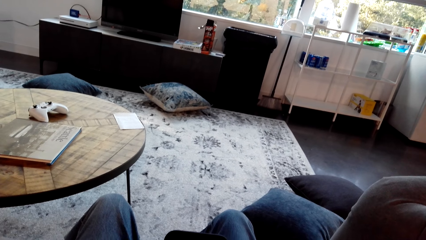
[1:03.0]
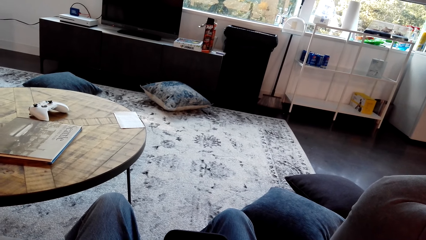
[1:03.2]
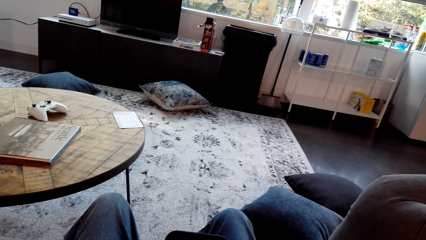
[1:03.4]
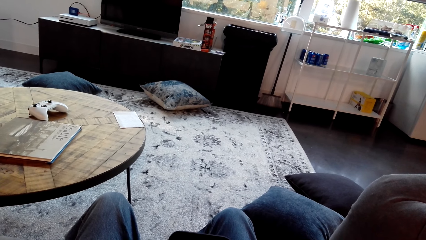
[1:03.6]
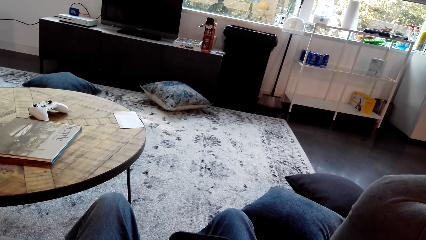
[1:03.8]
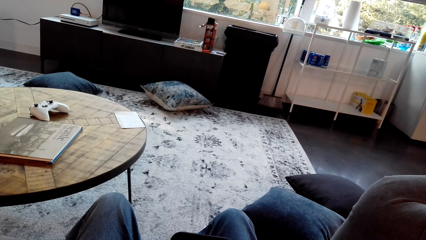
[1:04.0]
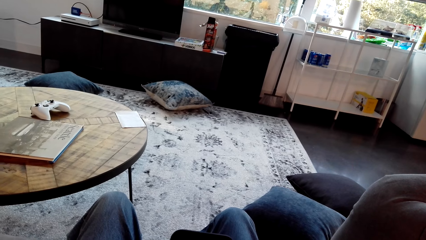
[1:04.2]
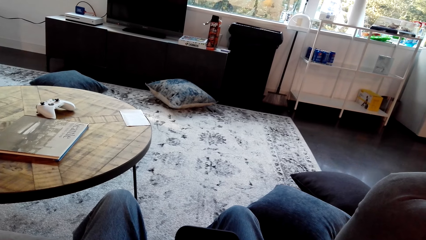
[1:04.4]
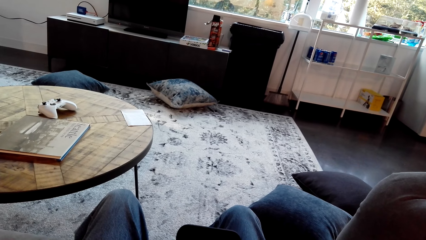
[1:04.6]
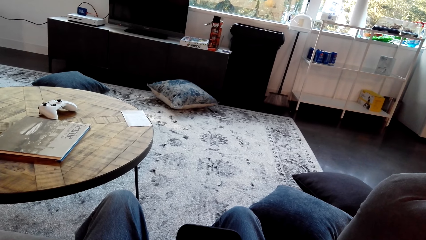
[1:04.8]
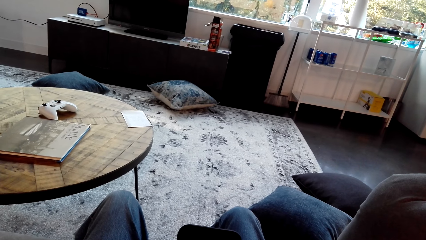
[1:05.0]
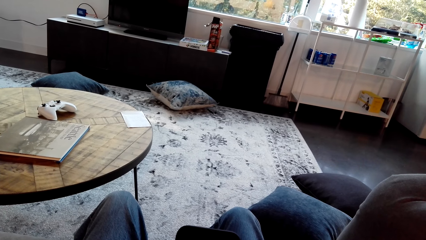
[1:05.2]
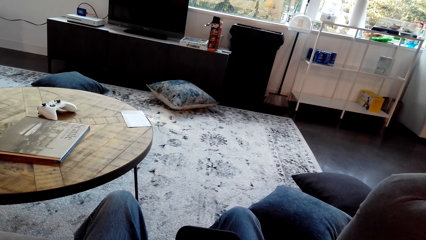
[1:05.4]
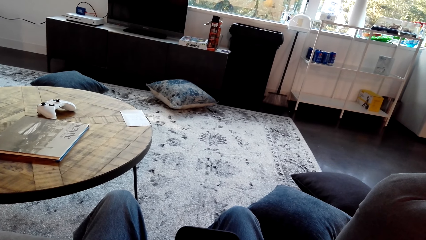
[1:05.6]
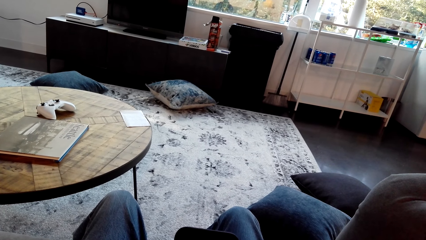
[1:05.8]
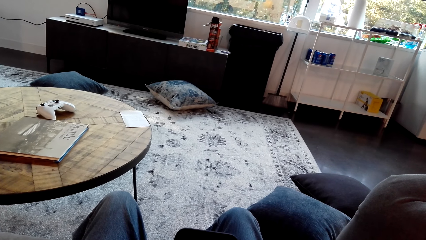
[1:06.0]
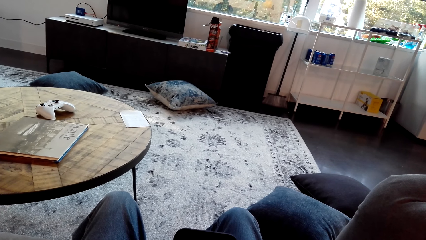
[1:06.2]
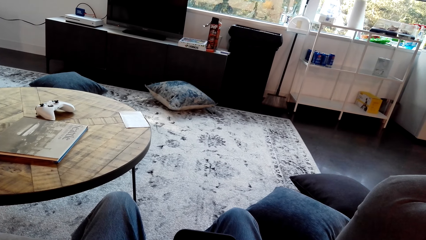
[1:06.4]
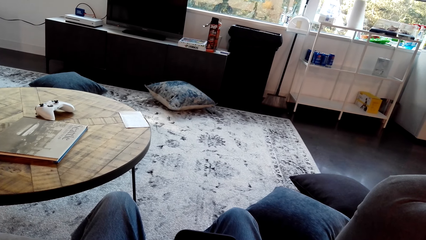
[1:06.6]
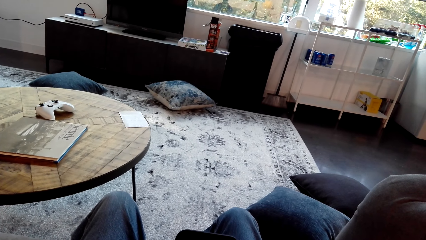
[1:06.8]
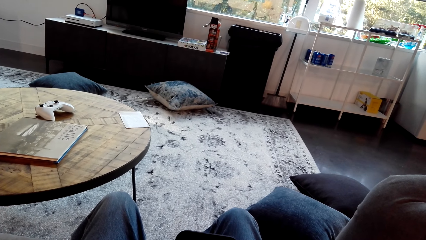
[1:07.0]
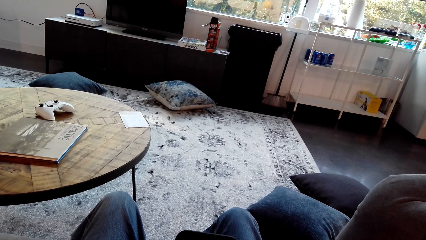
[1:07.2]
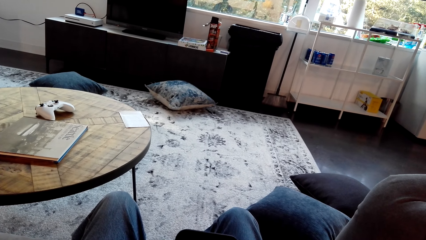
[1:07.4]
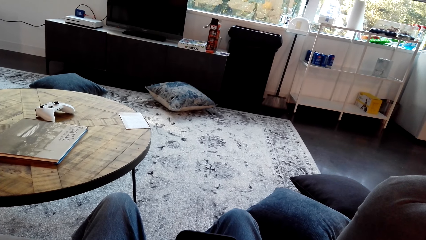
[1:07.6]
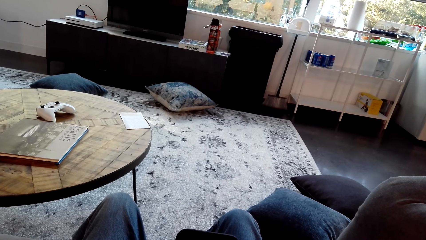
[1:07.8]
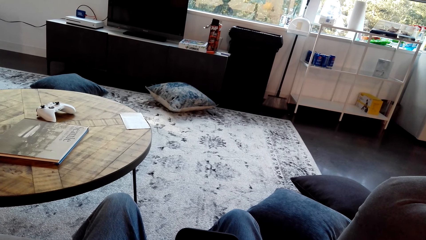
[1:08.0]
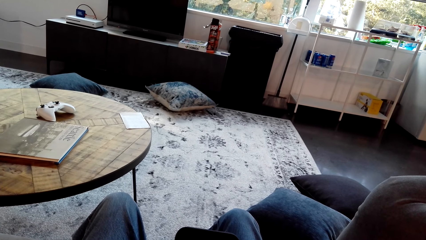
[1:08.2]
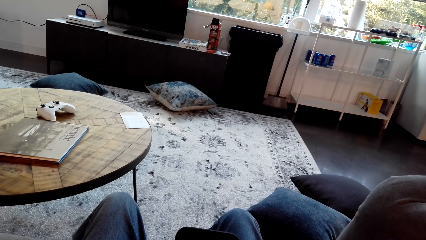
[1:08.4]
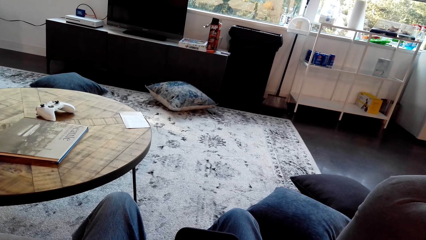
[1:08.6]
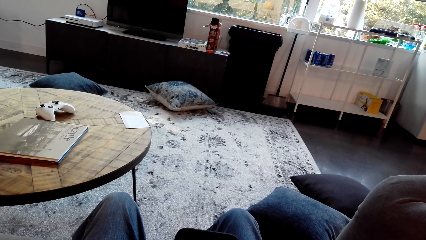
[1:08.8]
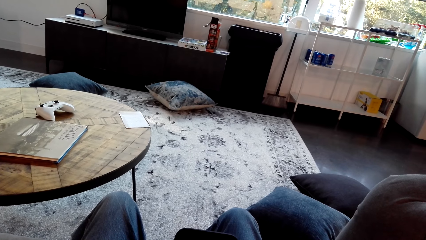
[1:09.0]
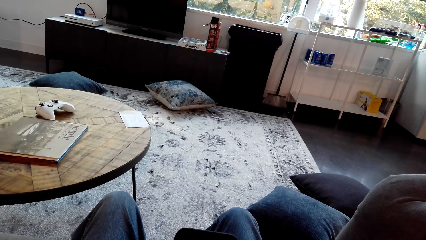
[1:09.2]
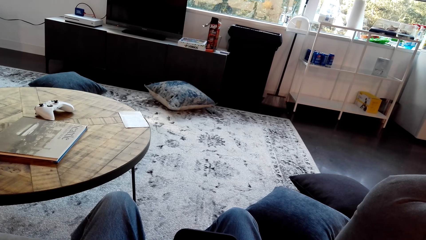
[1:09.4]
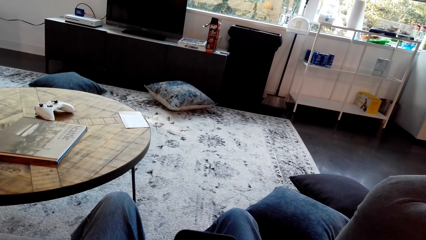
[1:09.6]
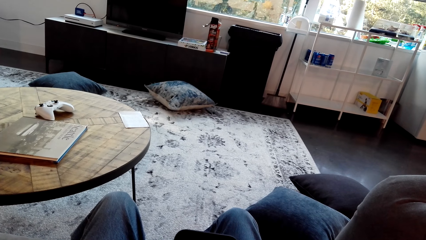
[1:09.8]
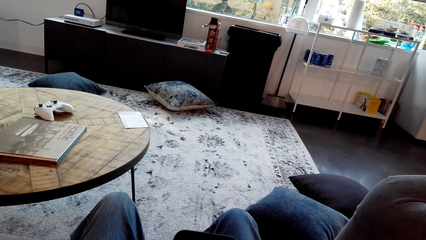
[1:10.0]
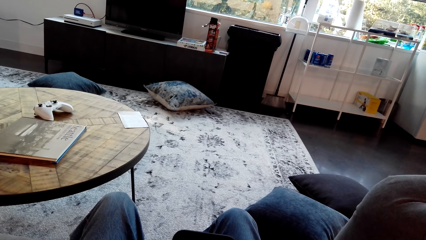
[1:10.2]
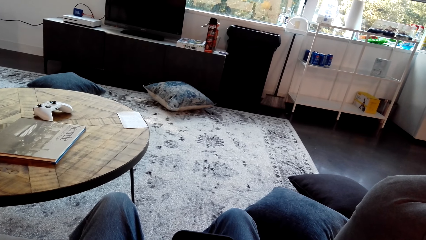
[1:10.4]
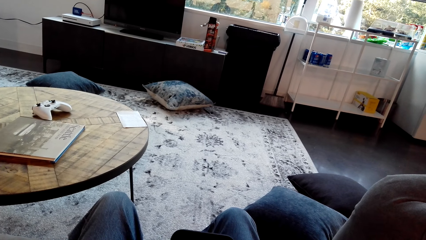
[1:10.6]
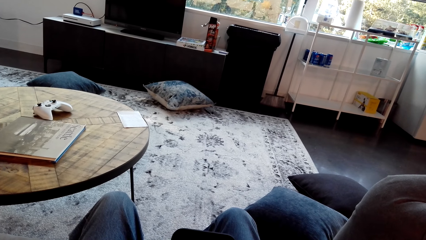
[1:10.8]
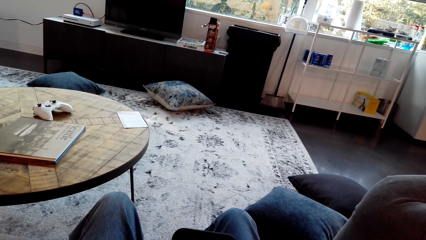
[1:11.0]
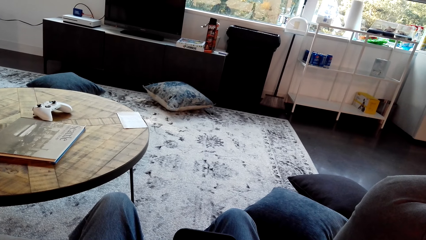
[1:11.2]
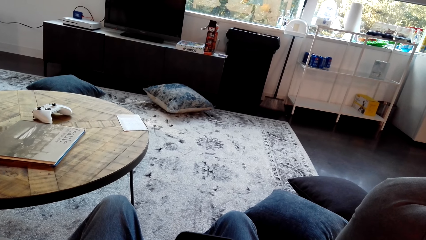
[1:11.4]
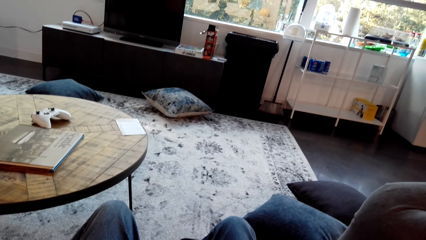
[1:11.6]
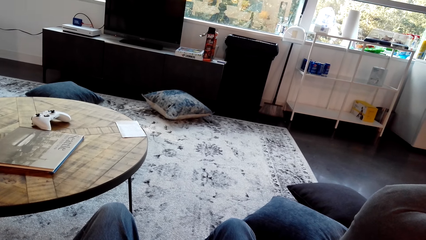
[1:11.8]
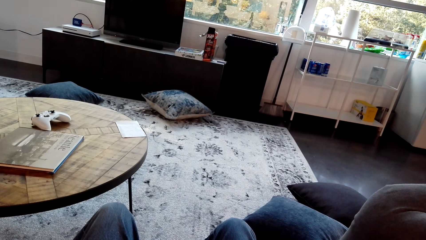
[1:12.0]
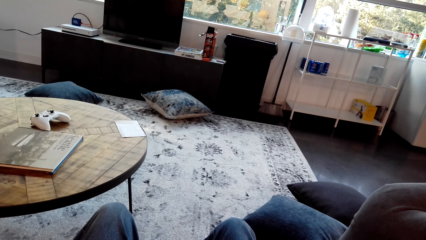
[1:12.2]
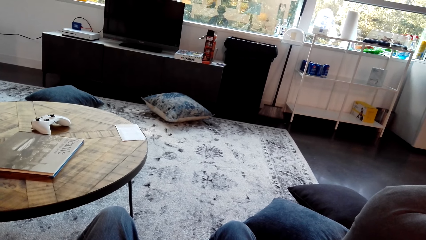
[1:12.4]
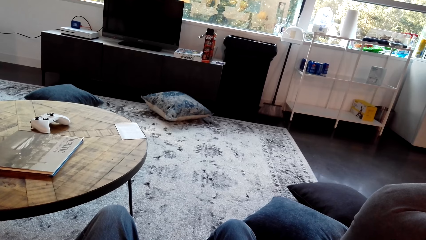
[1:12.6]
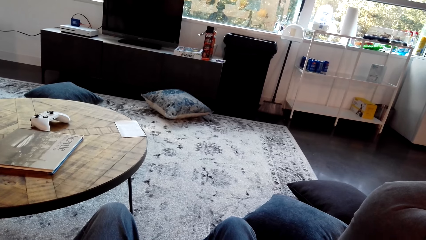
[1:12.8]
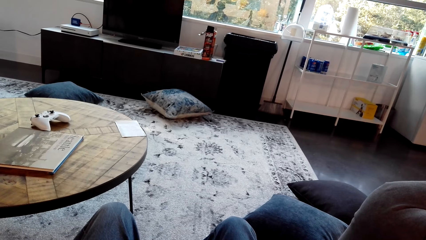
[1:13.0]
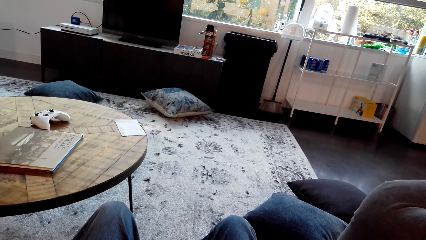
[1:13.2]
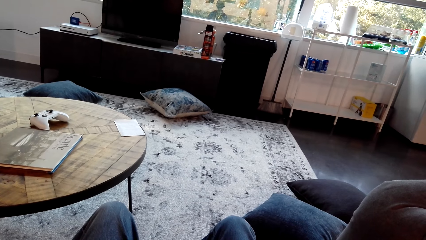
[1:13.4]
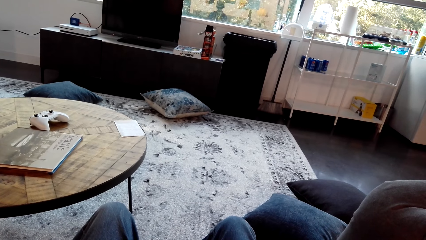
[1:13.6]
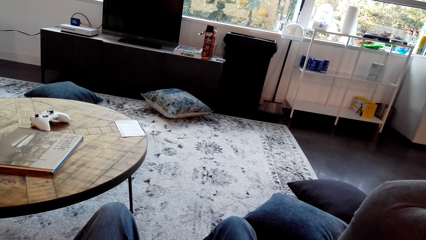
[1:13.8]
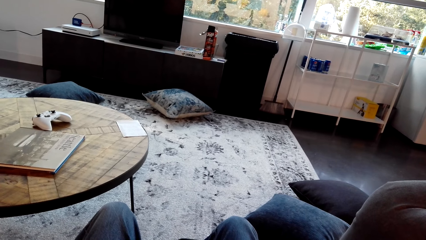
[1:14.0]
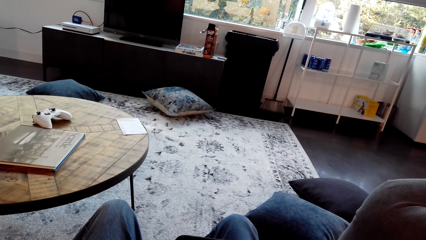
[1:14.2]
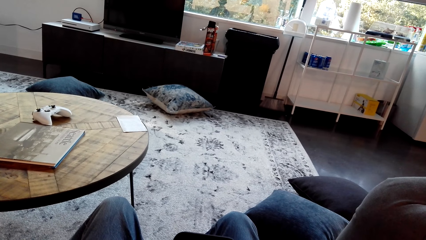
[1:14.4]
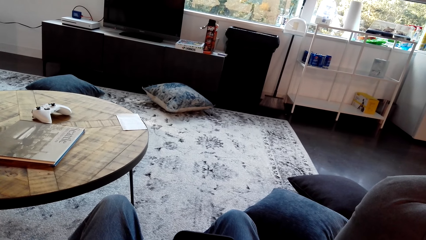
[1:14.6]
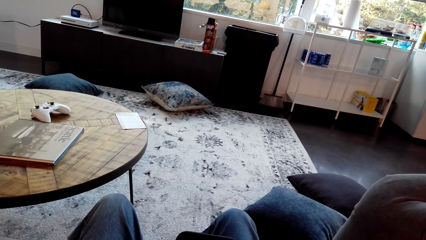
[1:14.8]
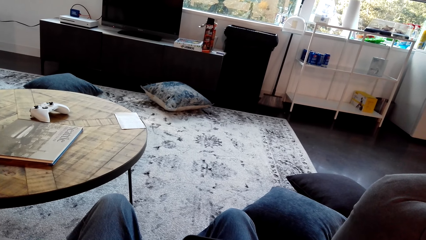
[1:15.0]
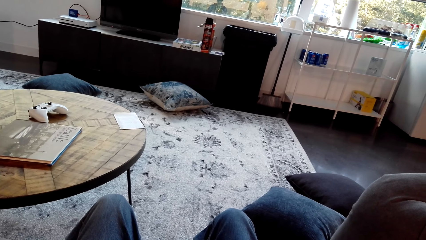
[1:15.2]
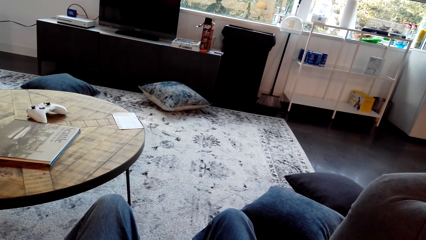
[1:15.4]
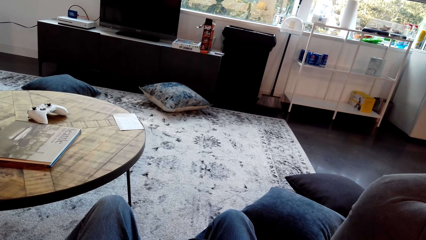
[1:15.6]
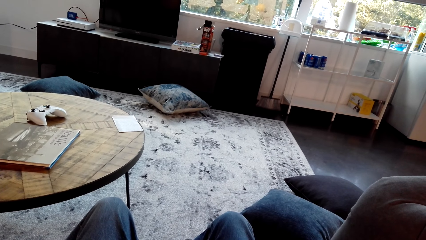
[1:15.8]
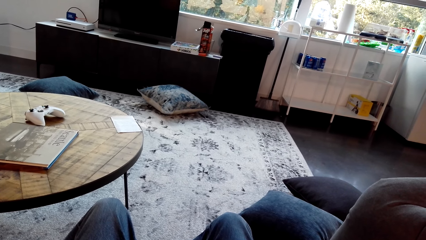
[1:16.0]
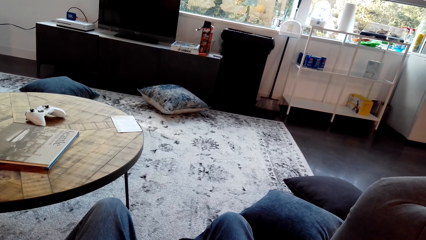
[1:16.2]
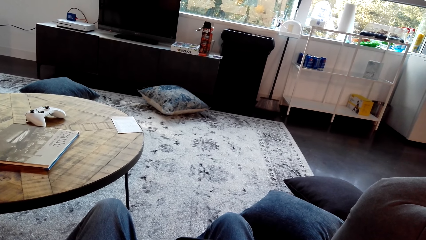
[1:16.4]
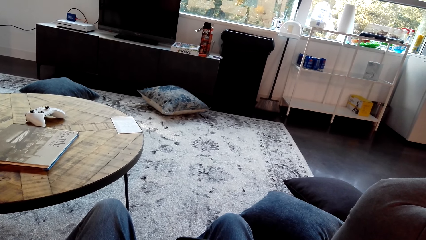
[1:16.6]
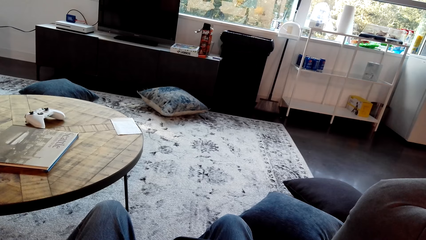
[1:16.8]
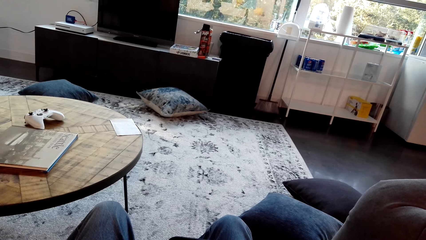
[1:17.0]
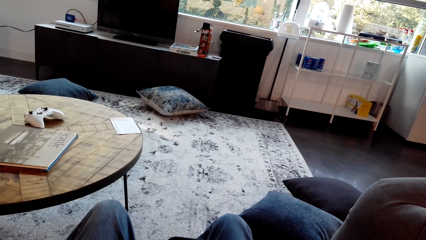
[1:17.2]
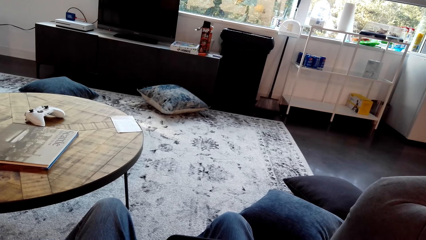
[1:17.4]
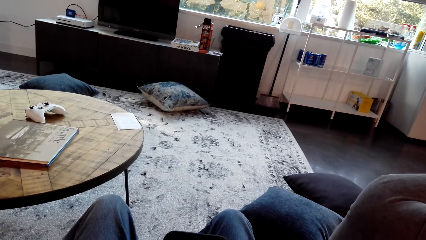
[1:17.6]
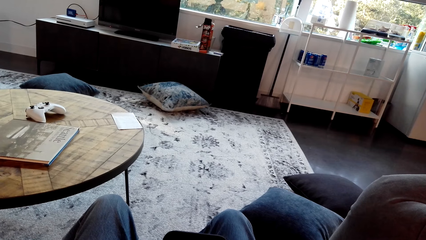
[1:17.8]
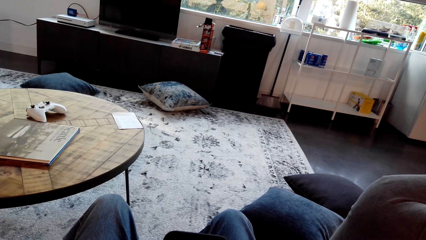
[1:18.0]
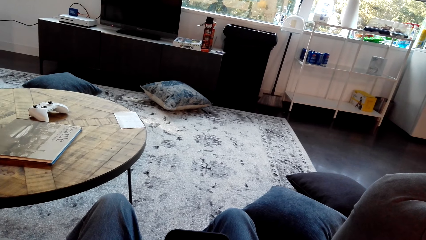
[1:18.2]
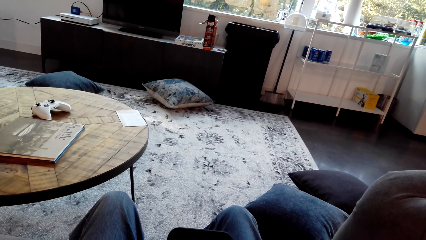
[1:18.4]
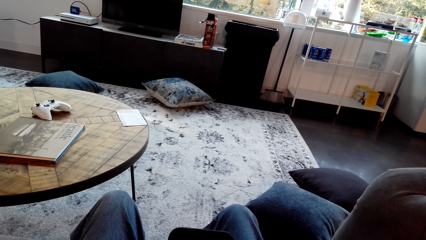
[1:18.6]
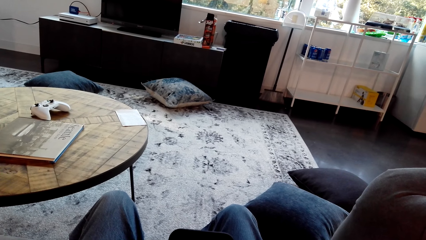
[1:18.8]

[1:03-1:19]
The camera wearer looks at the screen.
